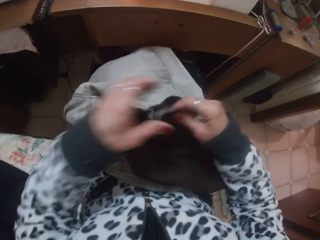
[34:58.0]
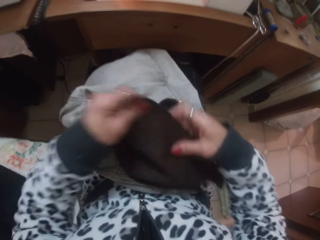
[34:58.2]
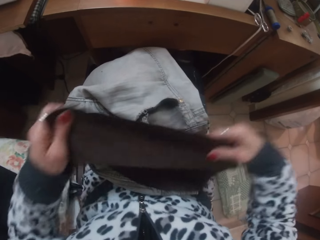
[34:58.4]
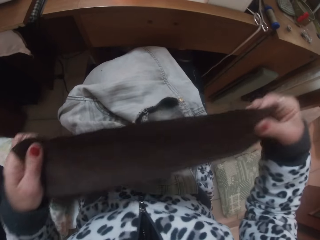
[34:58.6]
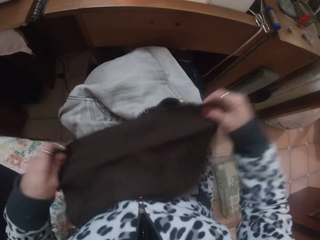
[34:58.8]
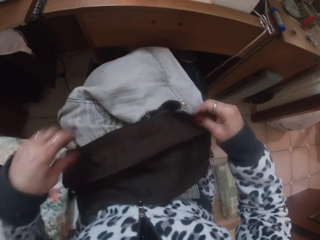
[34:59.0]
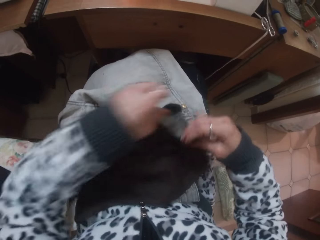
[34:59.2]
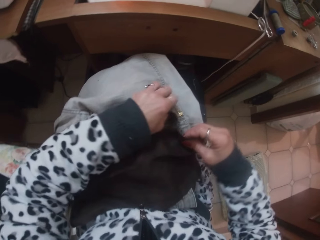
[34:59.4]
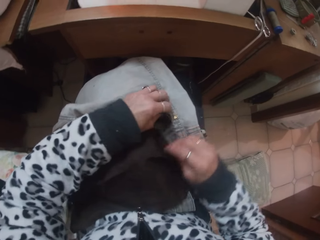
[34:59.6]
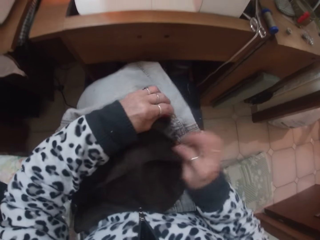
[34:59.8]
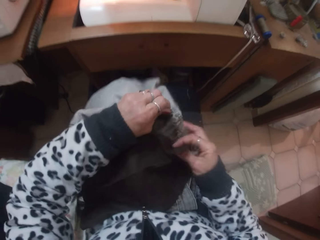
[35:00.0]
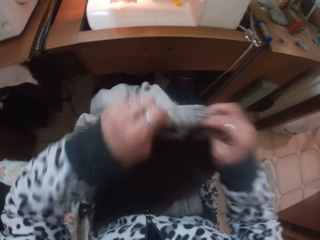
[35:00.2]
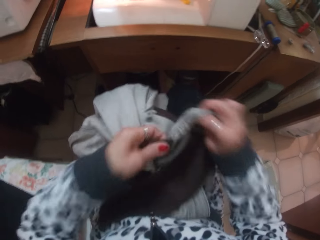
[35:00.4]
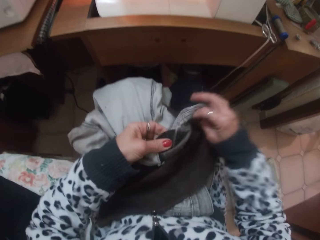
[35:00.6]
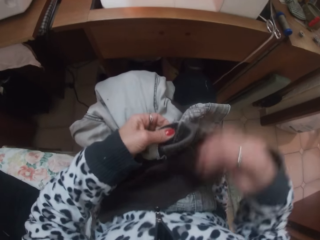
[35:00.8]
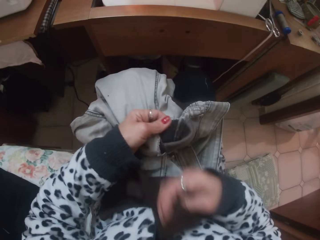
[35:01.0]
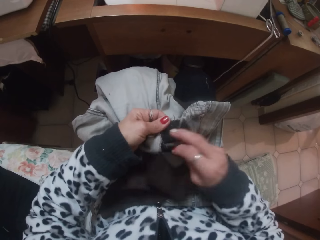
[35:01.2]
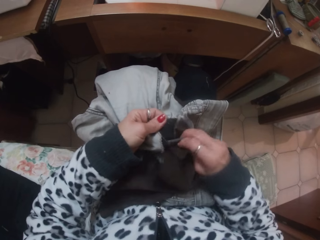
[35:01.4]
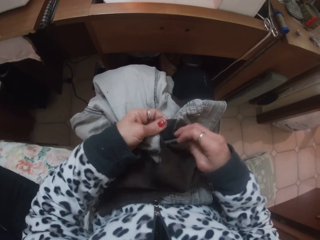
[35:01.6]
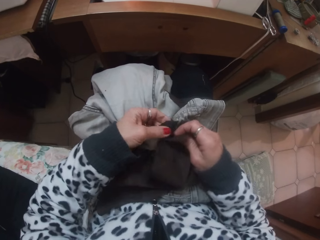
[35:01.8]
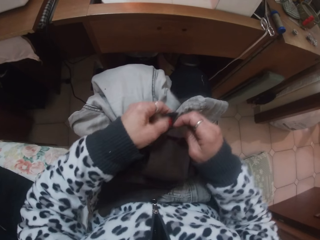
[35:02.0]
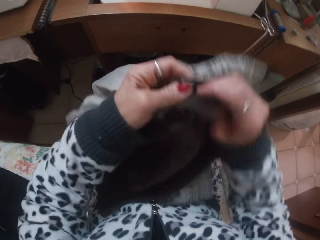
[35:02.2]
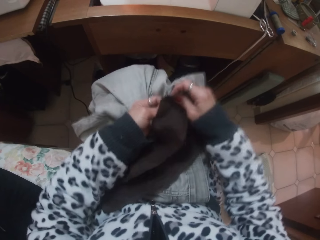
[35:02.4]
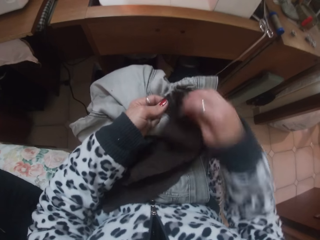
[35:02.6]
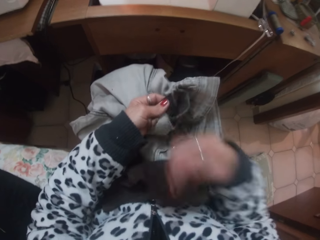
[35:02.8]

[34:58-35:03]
The camera wearer holds the cloth in her hands over the trouser pocket.

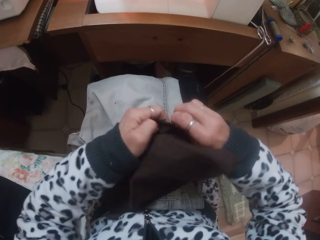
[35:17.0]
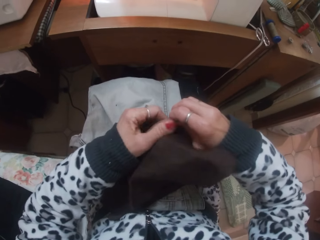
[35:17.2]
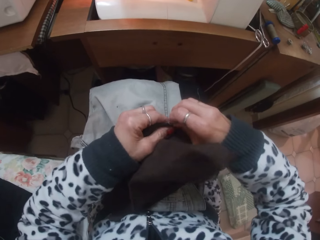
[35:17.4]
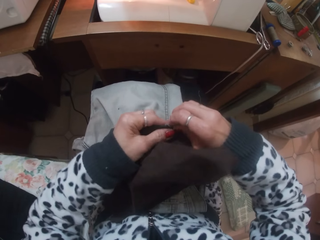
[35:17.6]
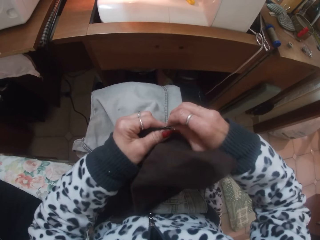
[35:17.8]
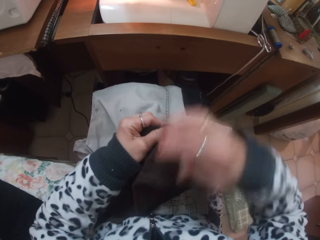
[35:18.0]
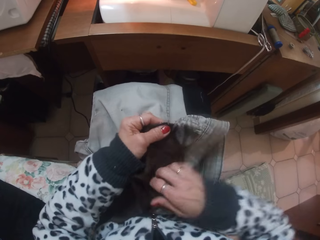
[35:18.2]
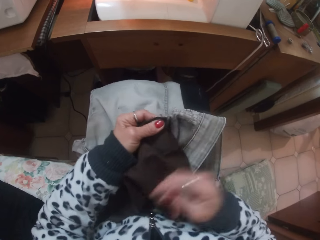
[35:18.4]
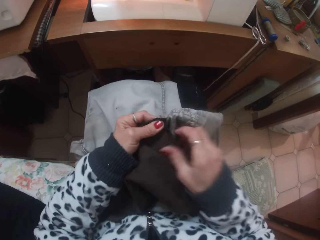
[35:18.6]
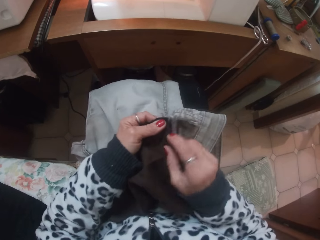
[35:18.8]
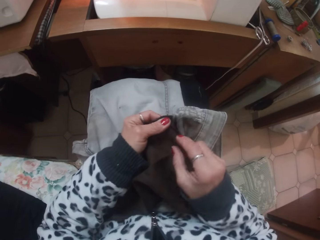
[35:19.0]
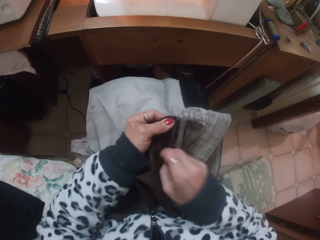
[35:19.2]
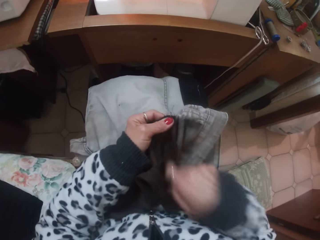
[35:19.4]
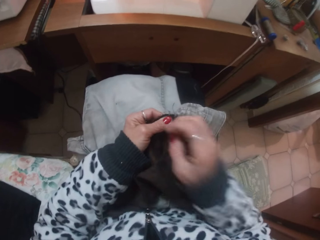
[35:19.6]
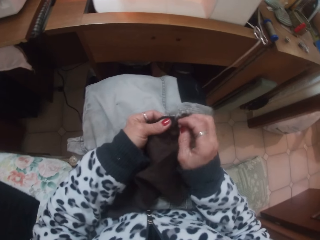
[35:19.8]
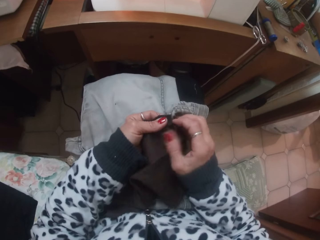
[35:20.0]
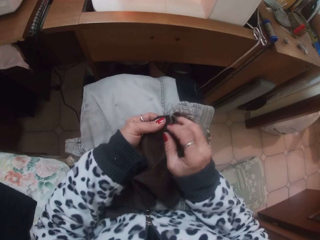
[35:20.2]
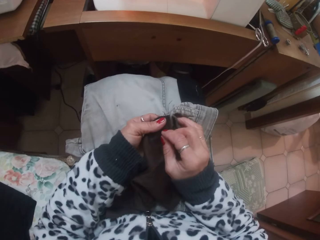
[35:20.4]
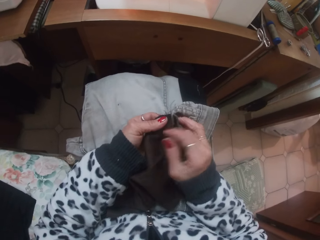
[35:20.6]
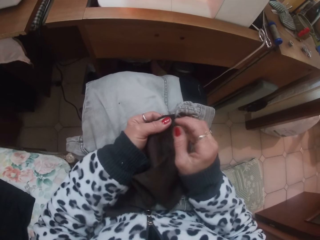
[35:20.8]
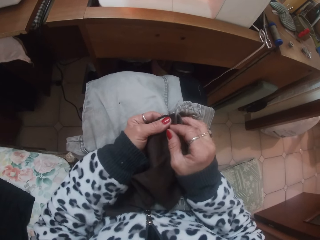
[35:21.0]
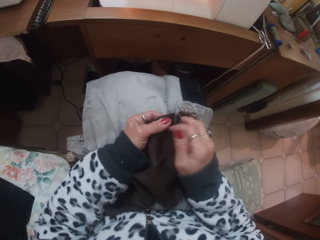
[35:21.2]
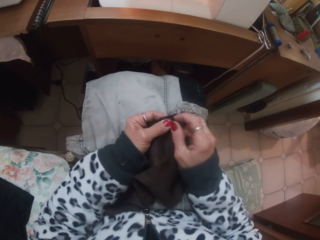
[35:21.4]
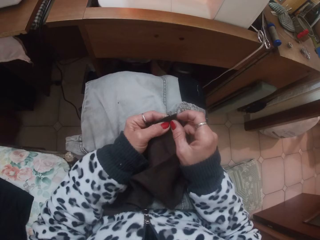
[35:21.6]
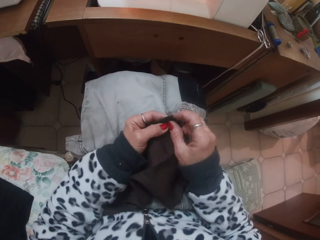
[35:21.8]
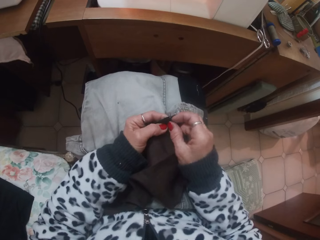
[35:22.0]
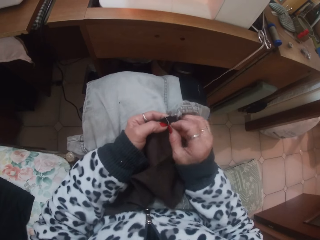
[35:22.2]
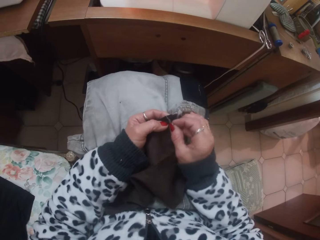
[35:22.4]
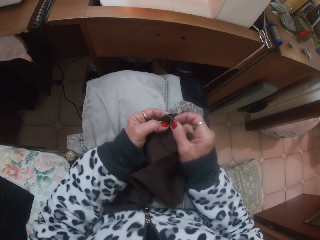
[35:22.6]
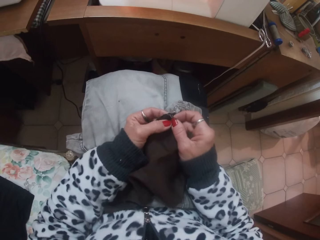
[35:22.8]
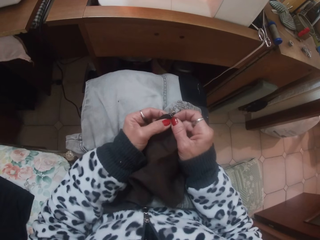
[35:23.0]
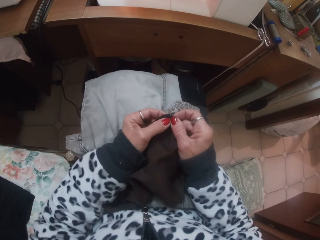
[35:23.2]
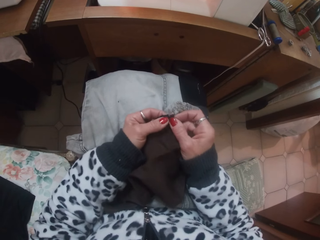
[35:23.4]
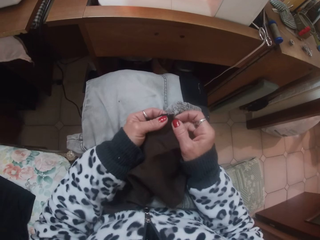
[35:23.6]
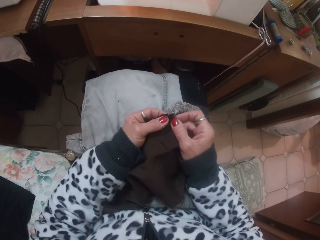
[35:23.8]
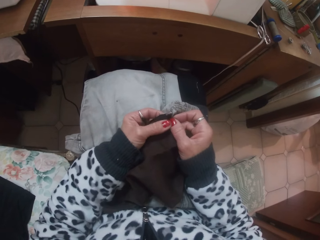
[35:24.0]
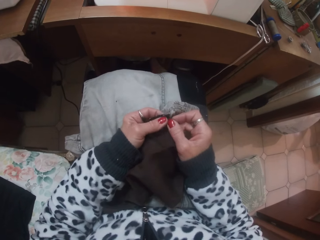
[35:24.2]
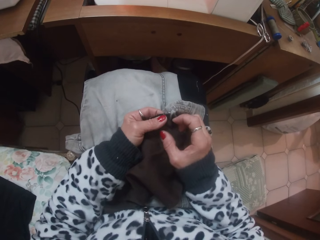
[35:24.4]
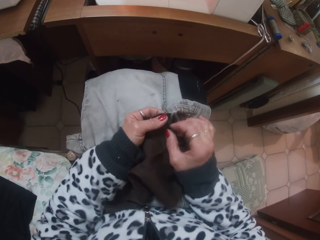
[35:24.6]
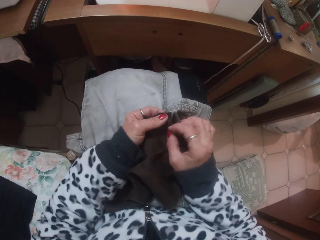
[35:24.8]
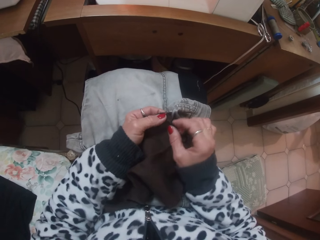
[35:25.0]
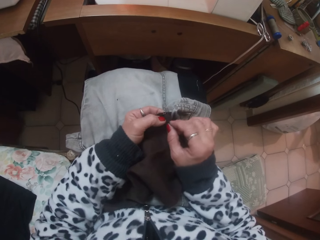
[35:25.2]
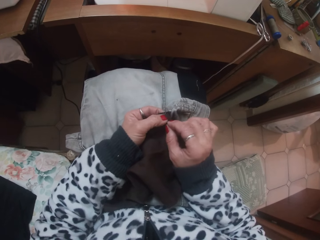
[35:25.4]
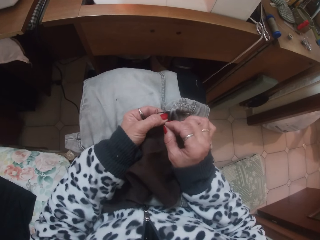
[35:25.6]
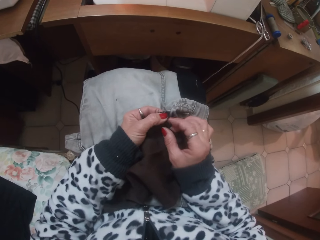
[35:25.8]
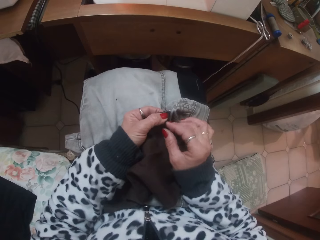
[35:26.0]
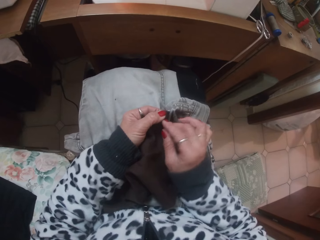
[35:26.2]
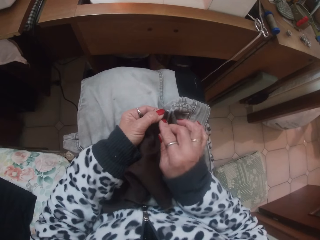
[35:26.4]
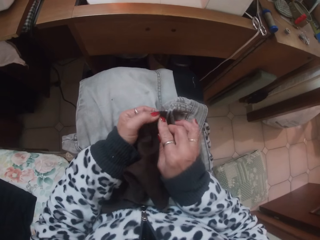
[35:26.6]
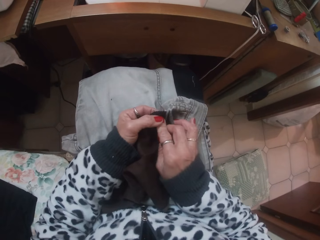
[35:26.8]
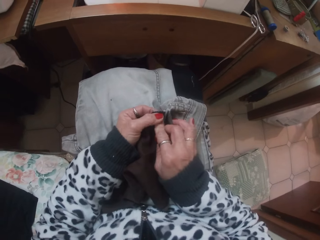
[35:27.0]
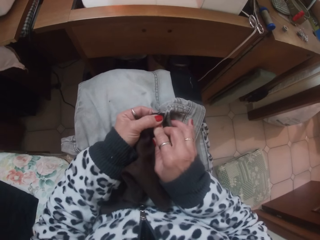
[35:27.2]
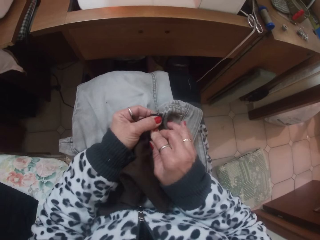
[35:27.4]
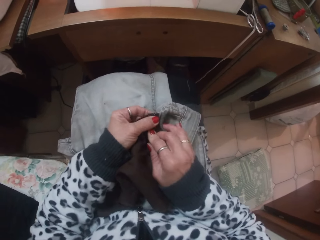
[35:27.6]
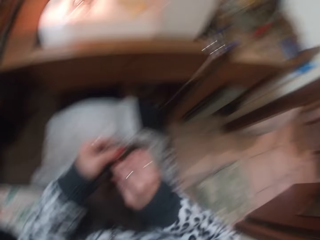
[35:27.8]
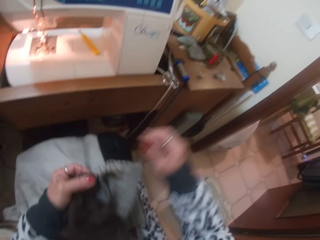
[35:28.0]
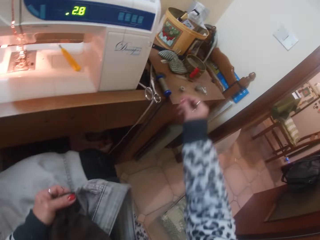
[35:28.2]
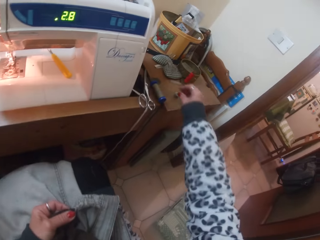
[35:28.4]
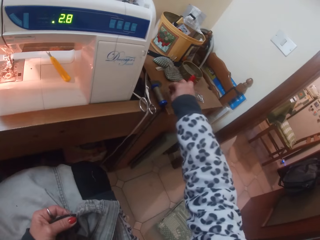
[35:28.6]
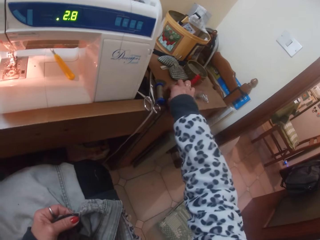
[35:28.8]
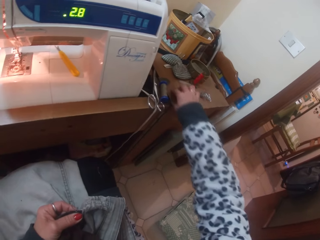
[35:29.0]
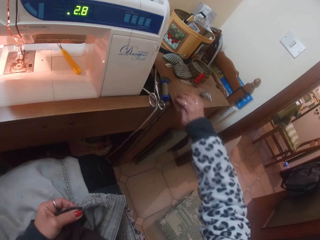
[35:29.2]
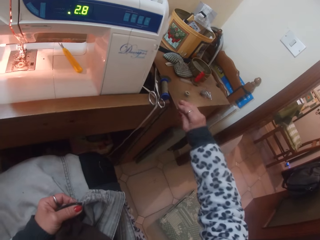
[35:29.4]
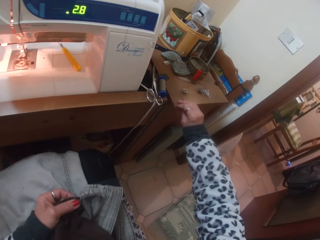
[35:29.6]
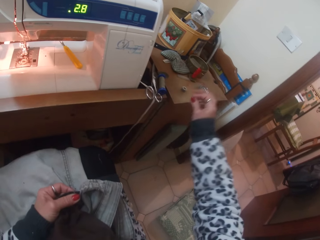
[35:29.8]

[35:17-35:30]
The camera wearer holds the cloth to the trouser pocket with her left hand. She checks the cloth. She picks up the threaded needle from the table with her right hand.

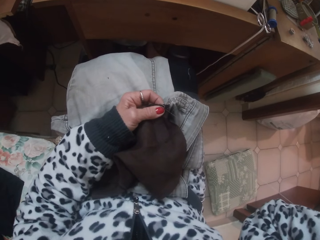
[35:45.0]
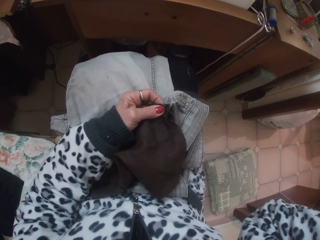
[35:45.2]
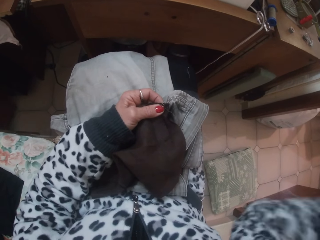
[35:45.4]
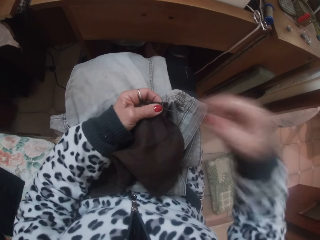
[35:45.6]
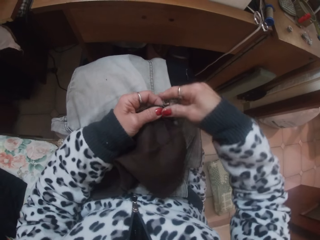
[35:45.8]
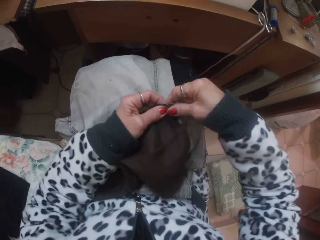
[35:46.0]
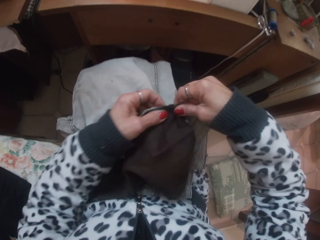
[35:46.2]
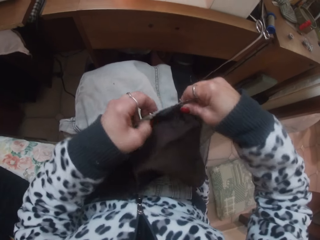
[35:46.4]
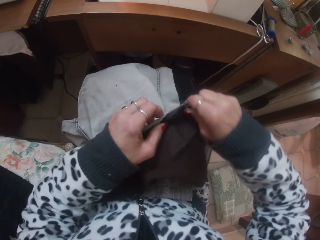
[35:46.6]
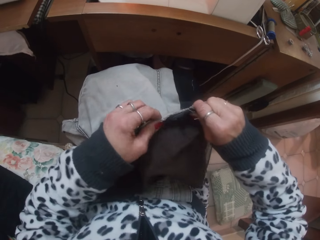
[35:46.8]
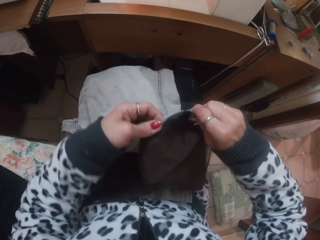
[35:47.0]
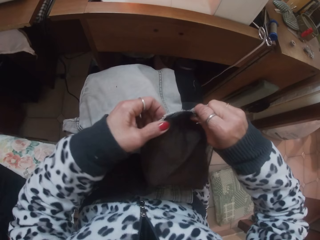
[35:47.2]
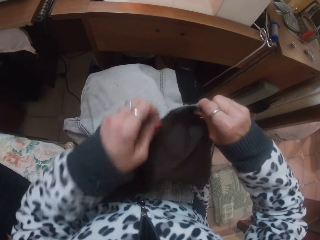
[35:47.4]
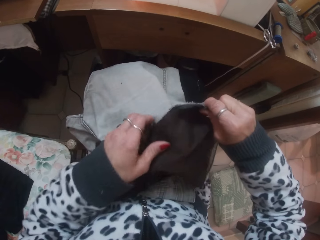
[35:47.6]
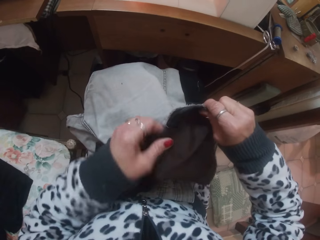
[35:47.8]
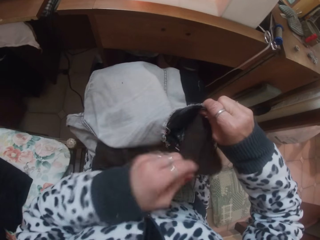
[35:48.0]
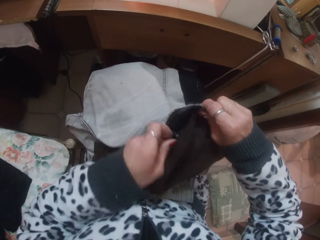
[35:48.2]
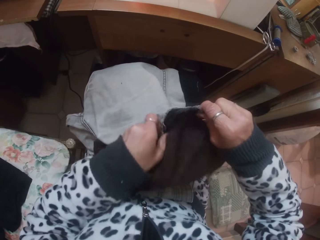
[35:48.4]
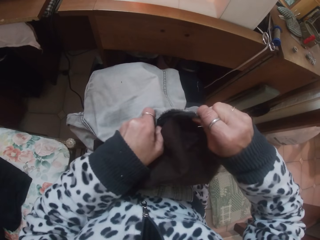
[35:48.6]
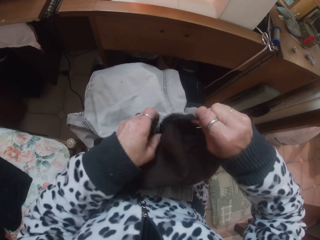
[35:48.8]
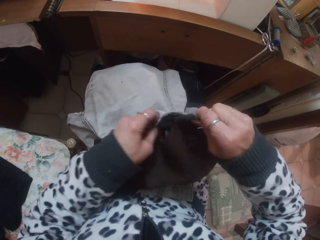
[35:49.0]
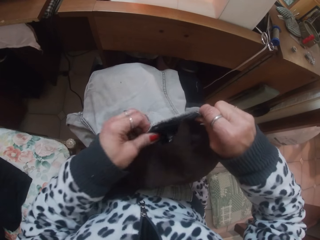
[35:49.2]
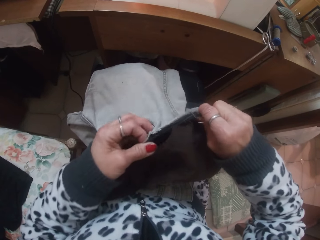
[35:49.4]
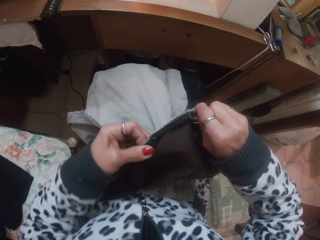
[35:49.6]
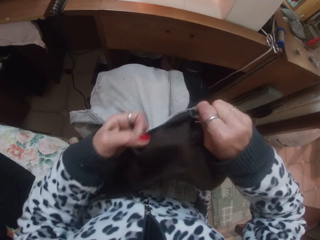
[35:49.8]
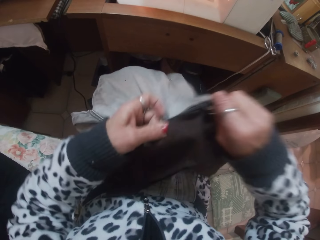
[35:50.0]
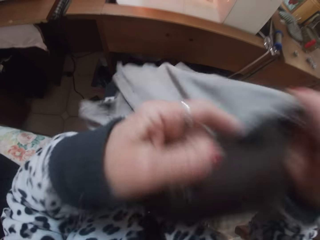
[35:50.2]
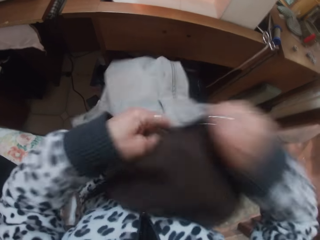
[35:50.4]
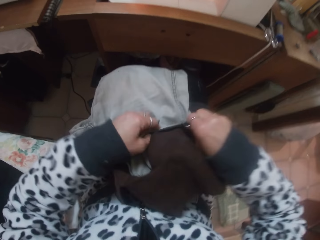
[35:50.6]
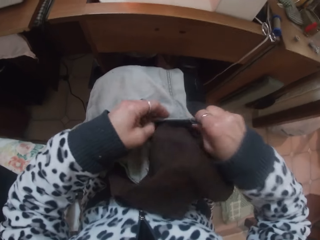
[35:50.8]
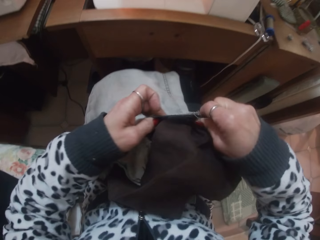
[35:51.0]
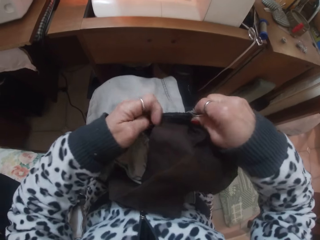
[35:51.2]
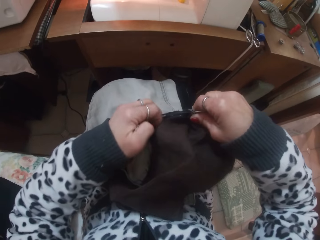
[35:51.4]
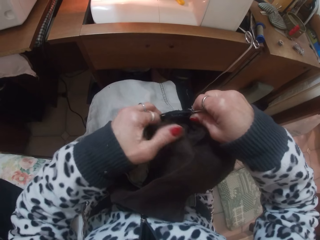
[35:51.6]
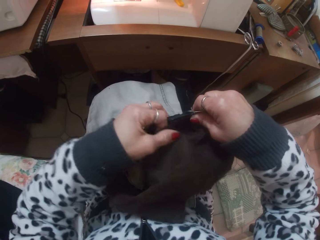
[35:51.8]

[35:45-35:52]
The camera wearer adjusts the trouser with her left hand. She straightens the cloth.
